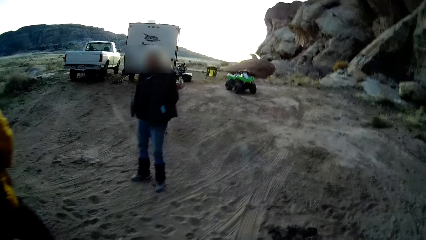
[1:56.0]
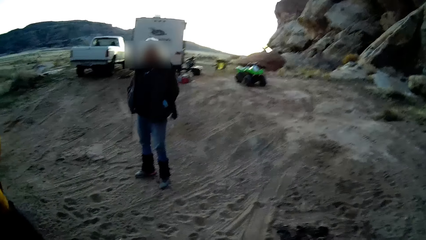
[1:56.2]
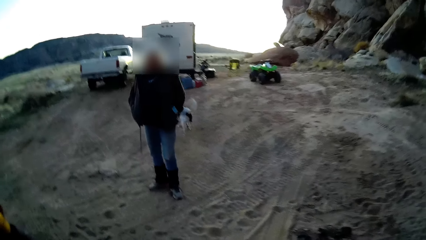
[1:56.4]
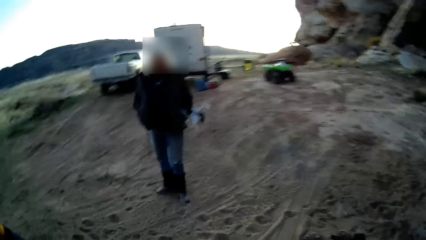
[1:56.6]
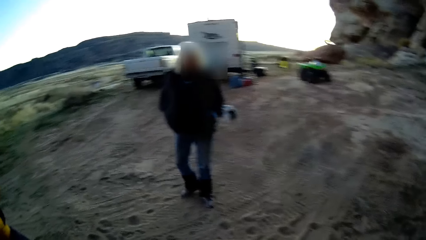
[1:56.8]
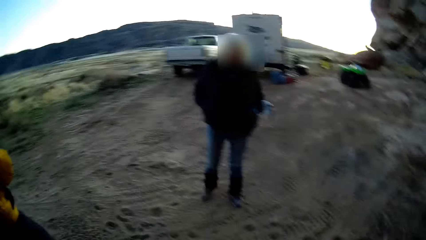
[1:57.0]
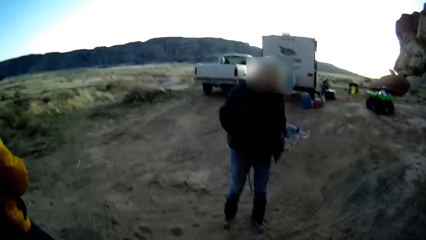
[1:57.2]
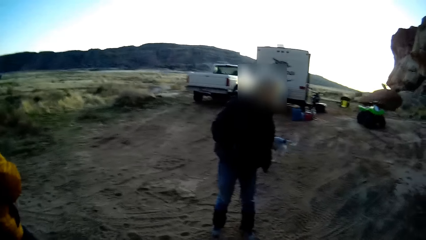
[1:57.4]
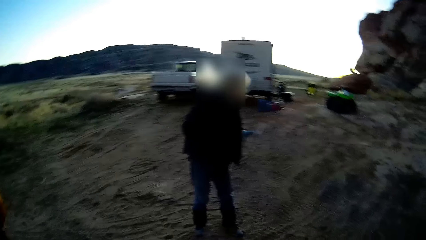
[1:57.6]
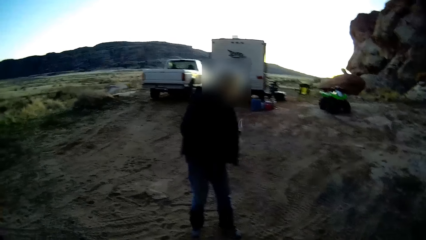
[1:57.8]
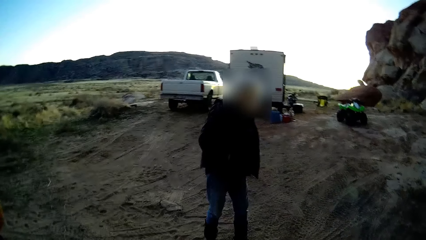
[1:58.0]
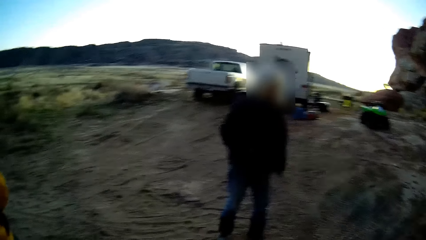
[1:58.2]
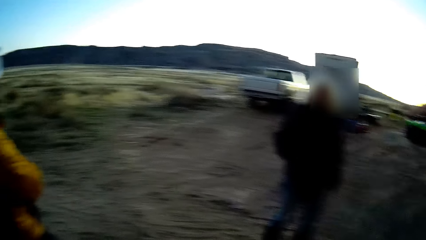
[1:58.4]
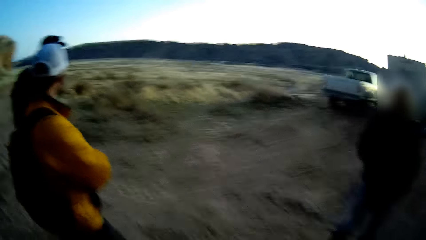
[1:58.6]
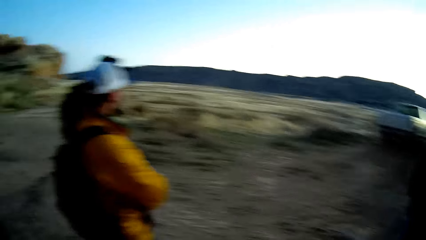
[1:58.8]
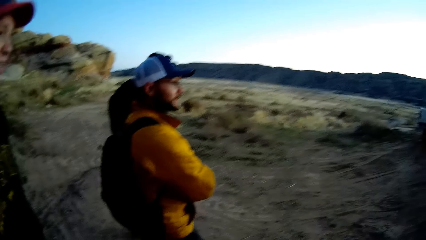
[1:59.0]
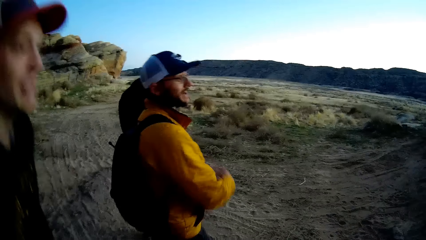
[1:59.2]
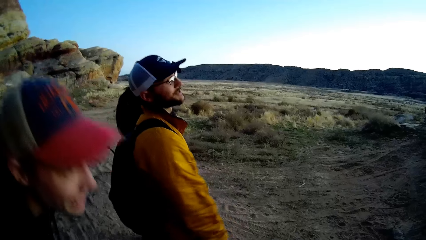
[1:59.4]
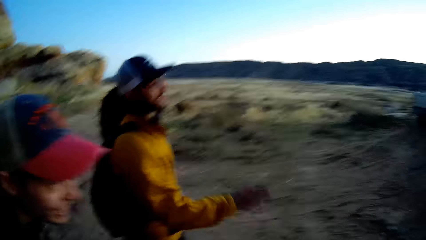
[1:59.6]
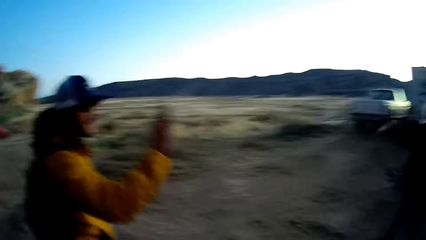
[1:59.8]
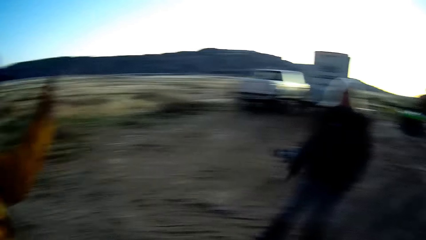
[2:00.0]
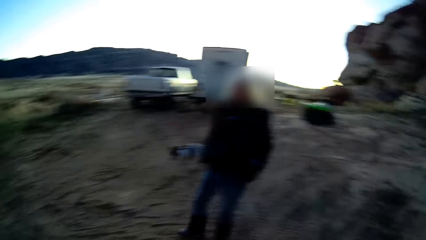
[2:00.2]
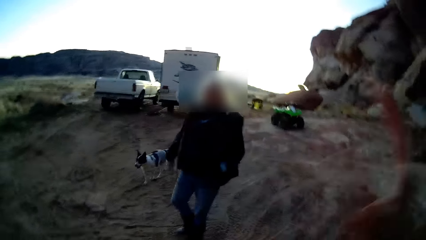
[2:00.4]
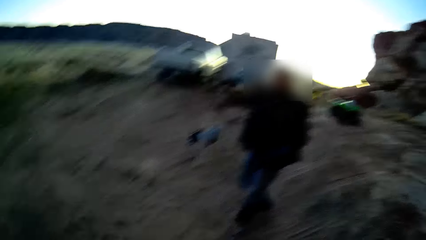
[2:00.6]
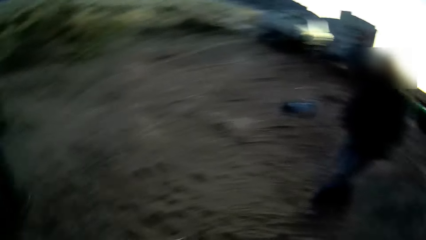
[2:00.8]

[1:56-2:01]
A man moves his hand.
